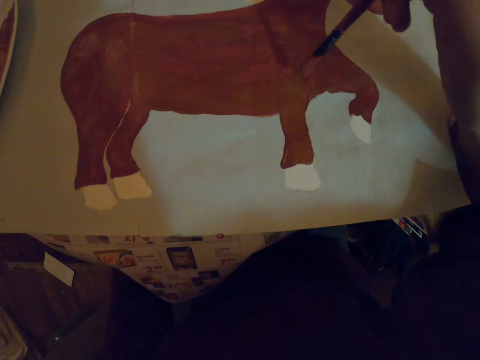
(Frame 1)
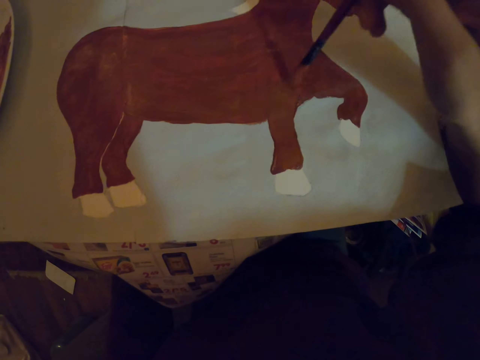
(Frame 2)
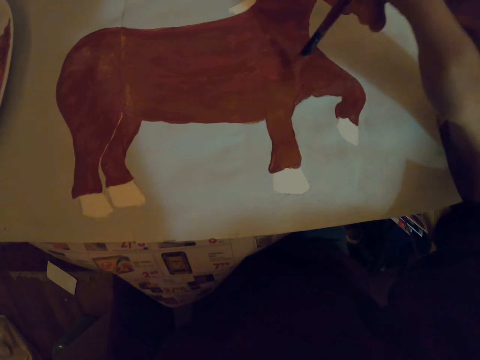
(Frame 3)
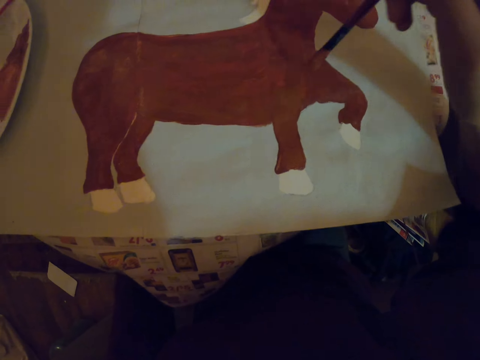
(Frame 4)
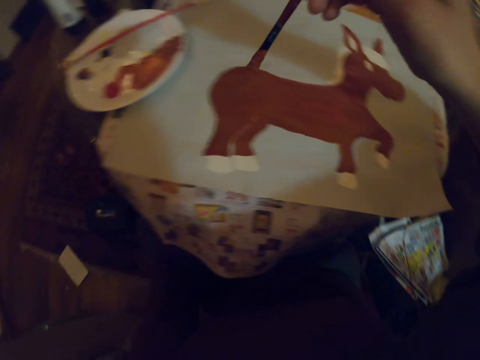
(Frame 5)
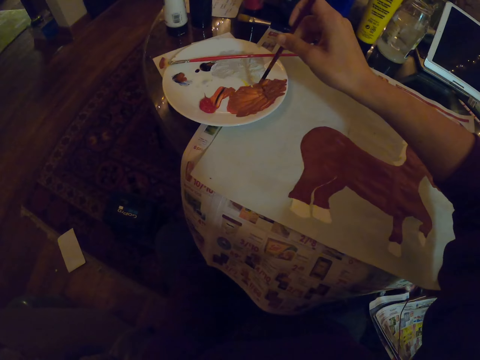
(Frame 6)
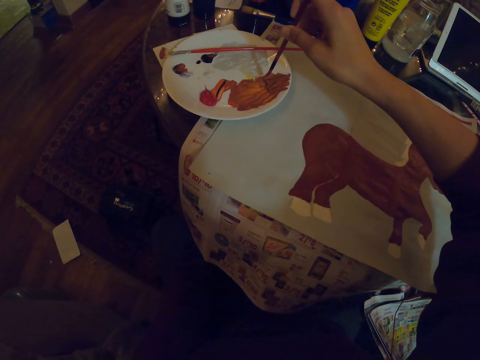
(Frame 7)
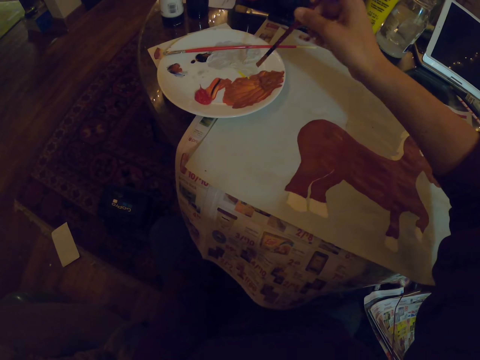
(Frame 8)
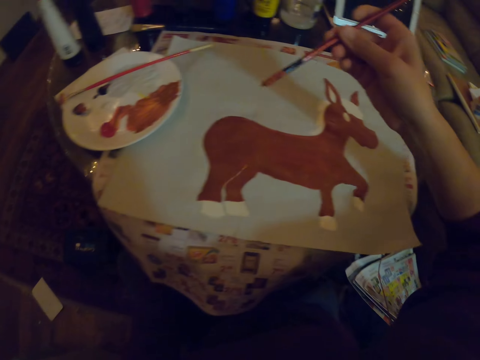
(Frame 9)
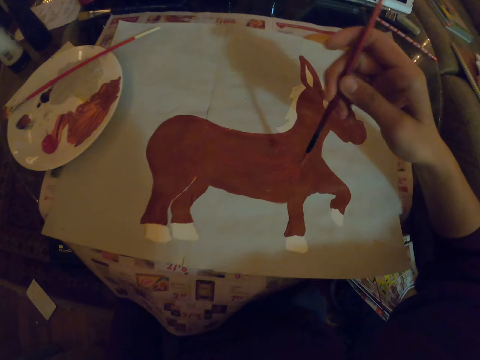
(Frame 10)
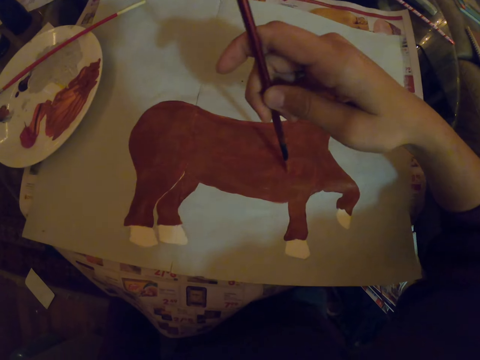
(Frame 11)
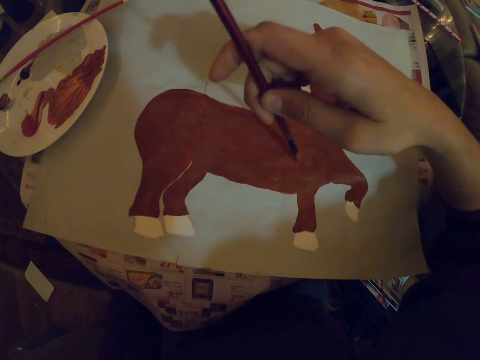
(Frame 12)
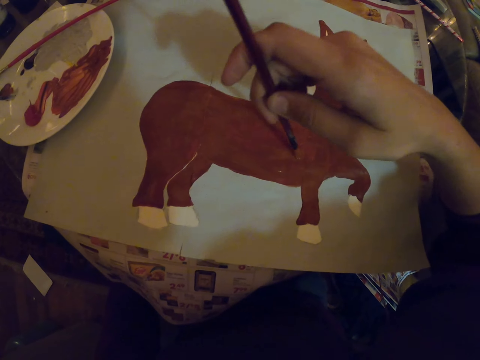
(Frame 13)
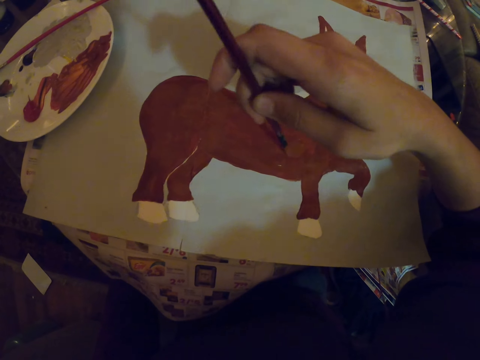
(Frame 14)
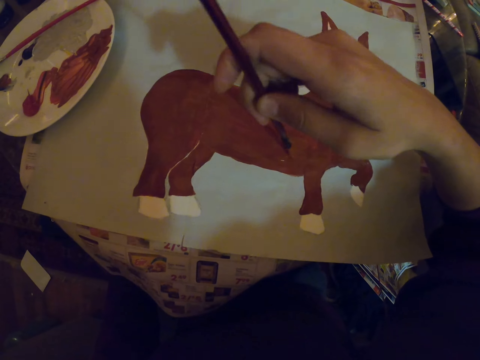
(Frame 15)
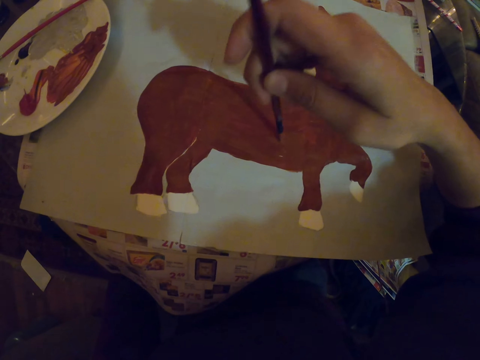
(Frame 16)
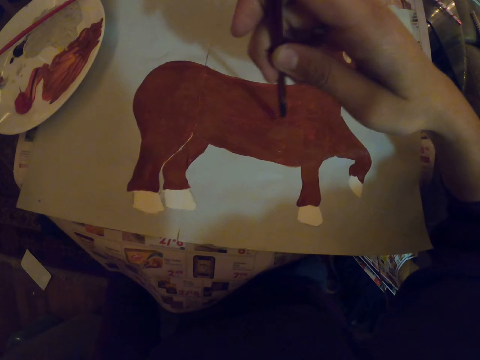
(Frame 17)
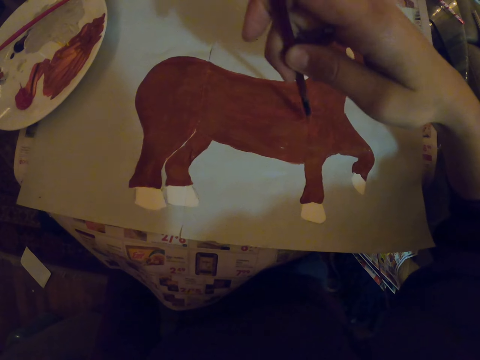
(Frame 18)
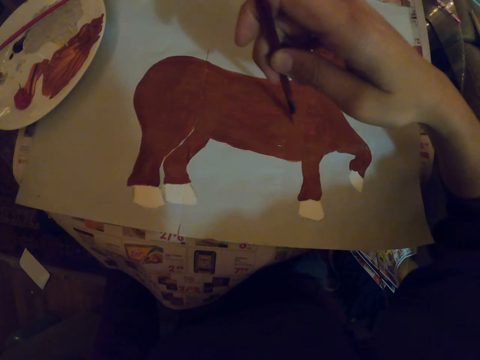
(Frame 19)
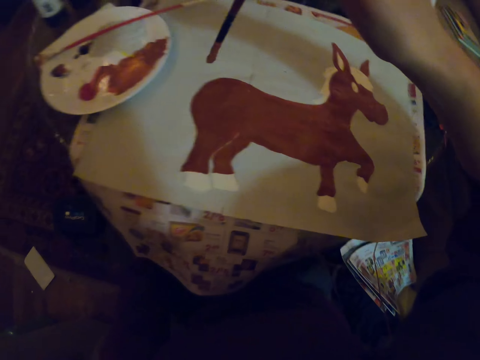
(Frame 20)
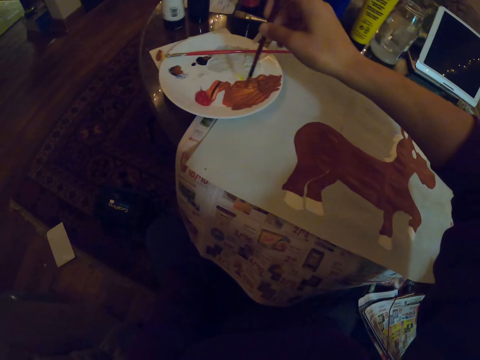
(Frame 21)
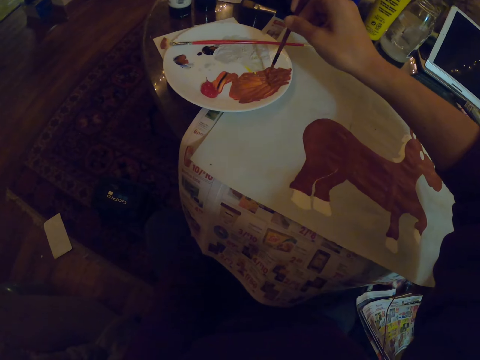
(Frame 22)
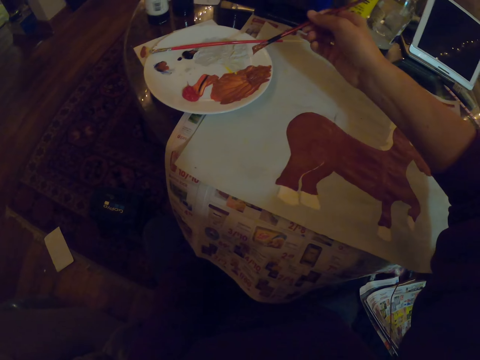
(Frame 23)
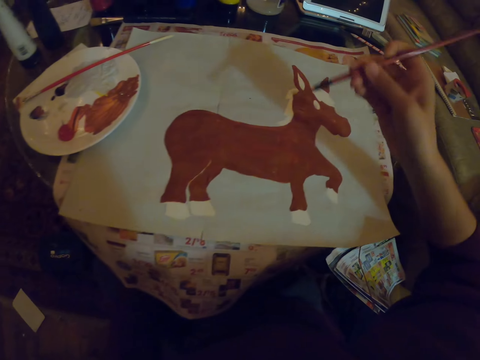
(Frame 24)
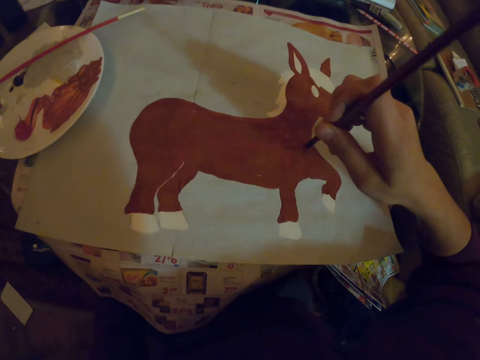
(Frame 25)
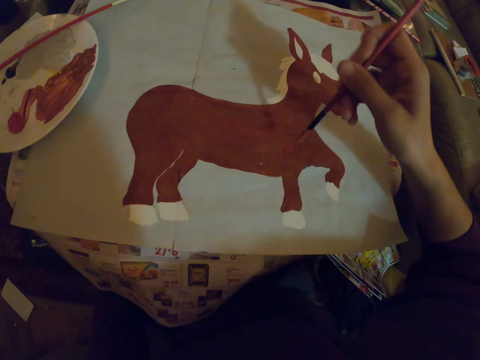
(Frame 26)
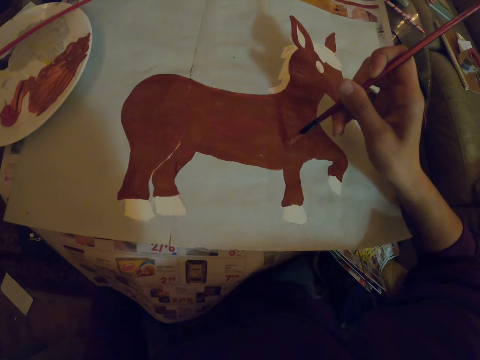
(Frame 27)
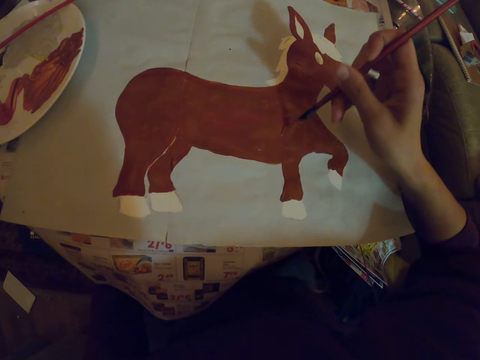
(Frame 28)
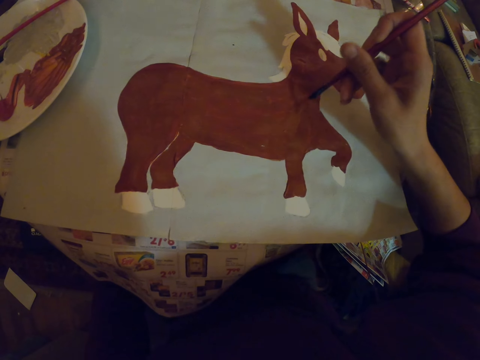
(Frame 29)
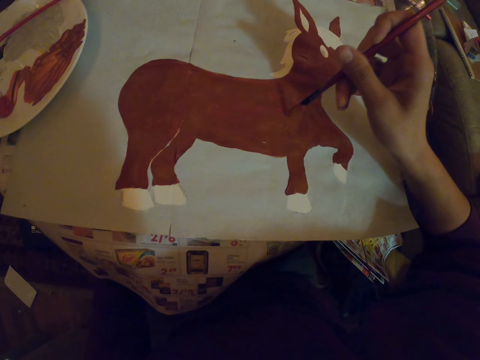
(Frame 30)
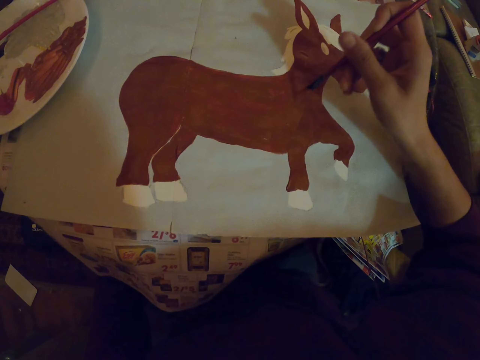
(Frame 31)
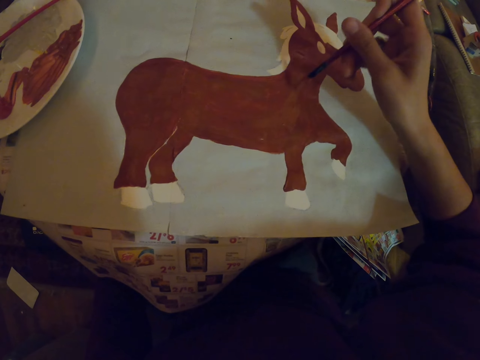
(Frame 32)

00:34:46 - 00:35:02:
The camera wearer dips an art brush in the paint. They repaint a sketch with the art brush on a paper. They dip the art brush in the paint. They repaint the sketch with the art brush on the paper.

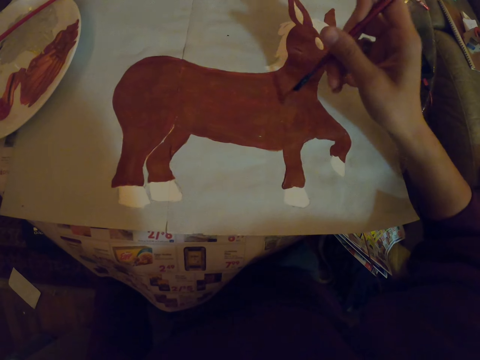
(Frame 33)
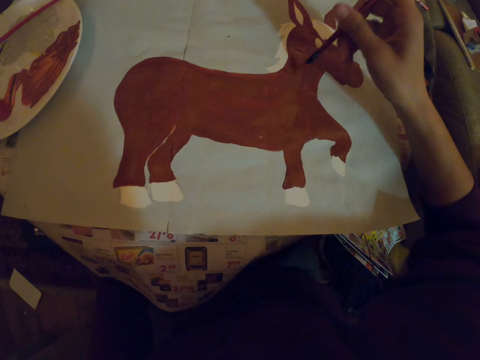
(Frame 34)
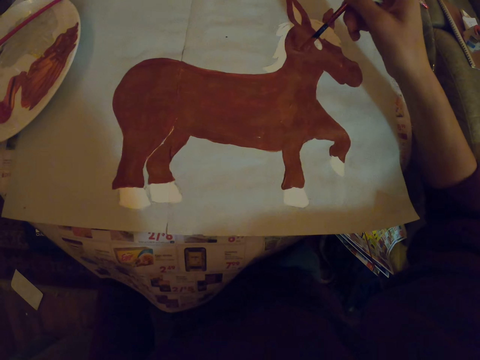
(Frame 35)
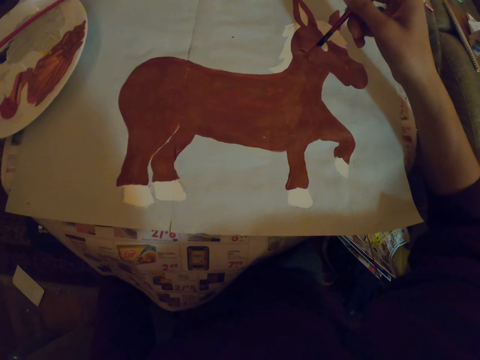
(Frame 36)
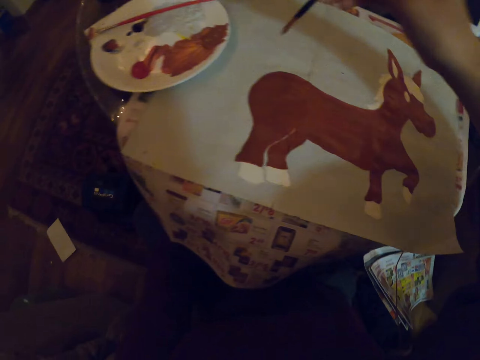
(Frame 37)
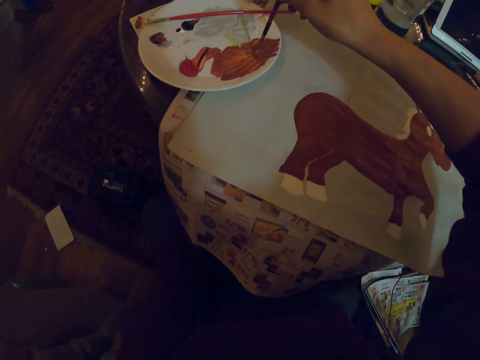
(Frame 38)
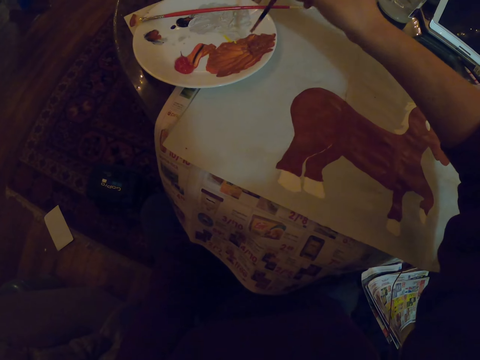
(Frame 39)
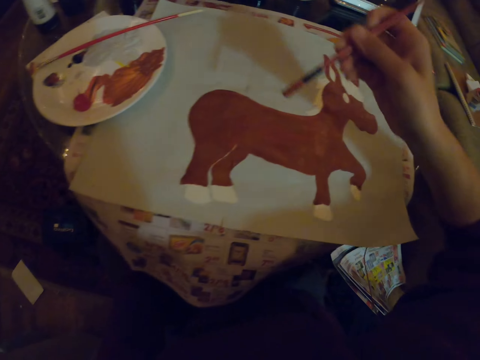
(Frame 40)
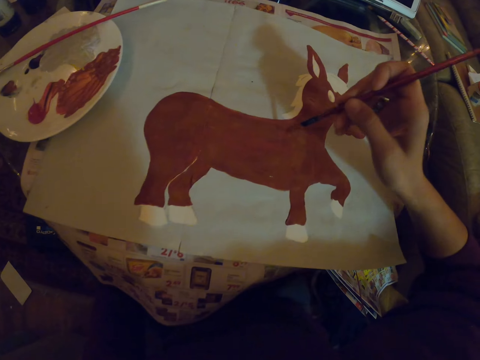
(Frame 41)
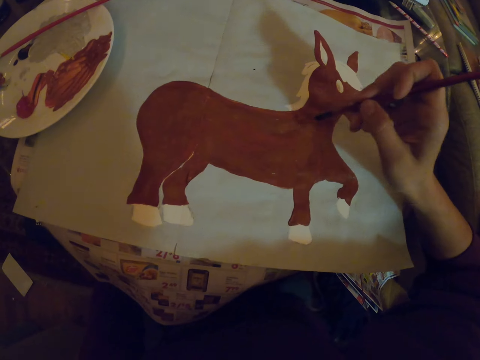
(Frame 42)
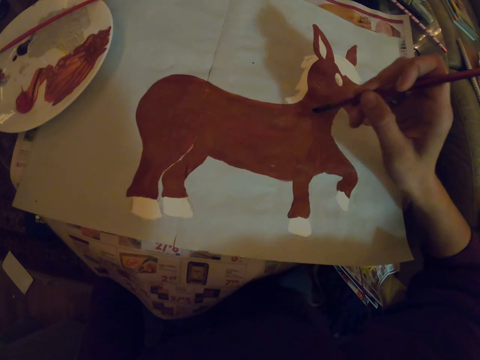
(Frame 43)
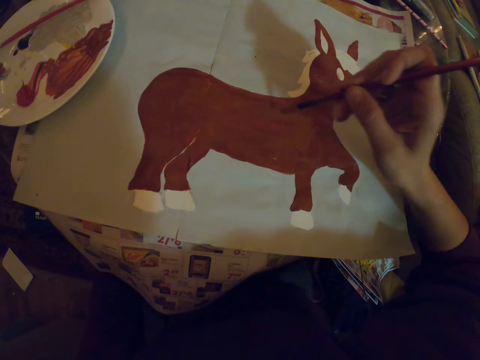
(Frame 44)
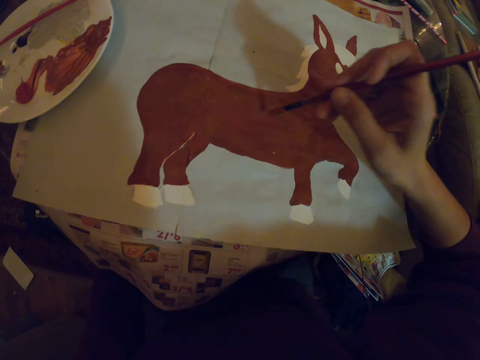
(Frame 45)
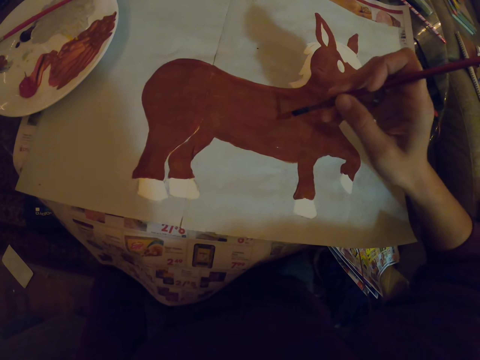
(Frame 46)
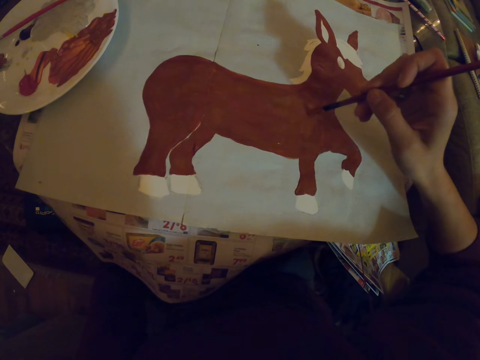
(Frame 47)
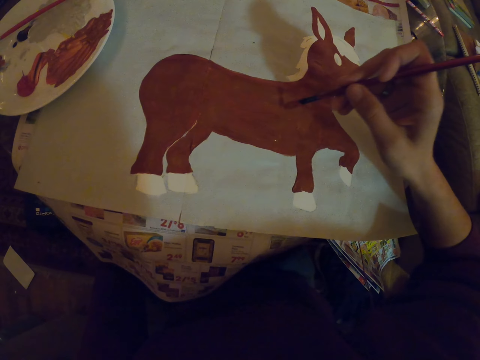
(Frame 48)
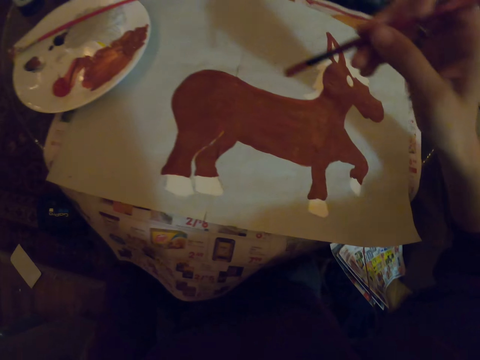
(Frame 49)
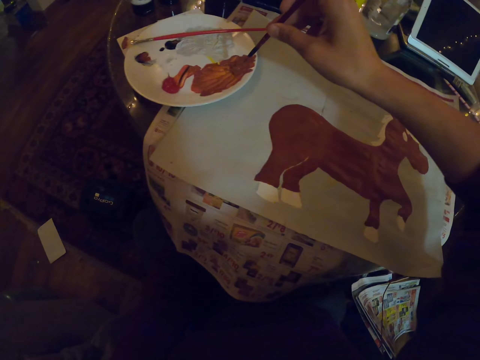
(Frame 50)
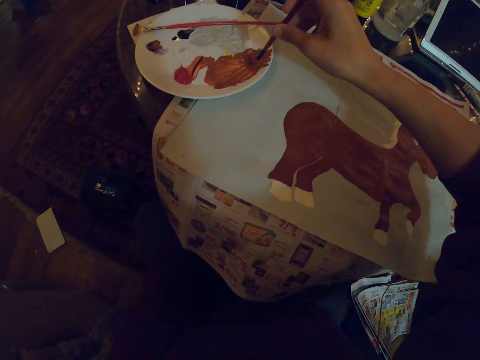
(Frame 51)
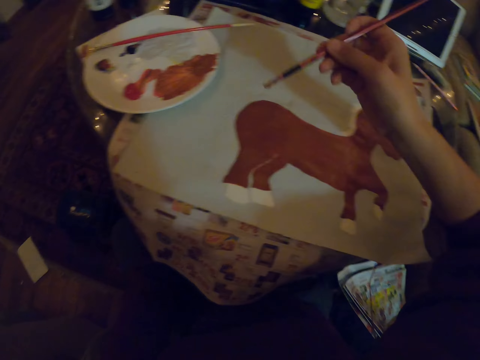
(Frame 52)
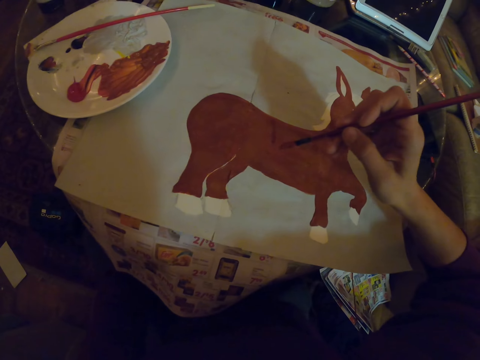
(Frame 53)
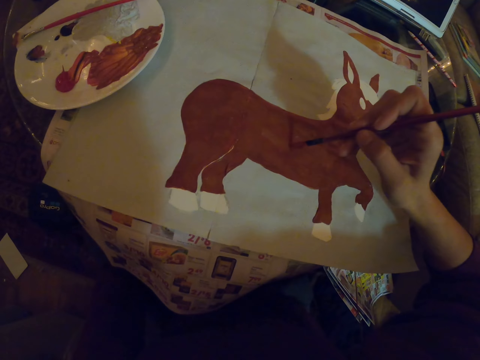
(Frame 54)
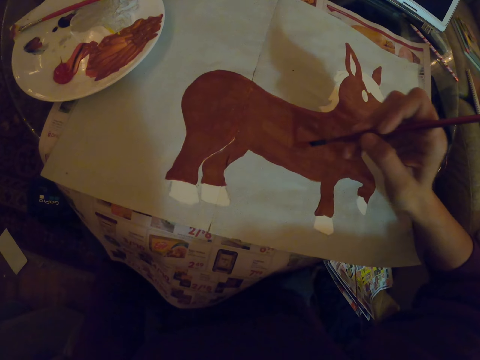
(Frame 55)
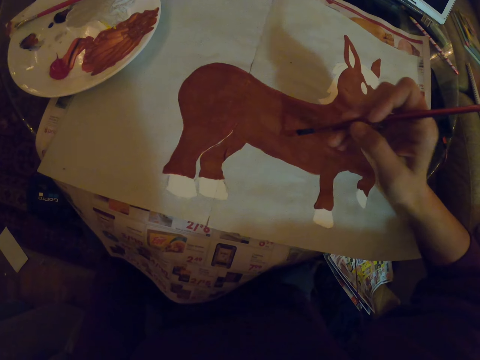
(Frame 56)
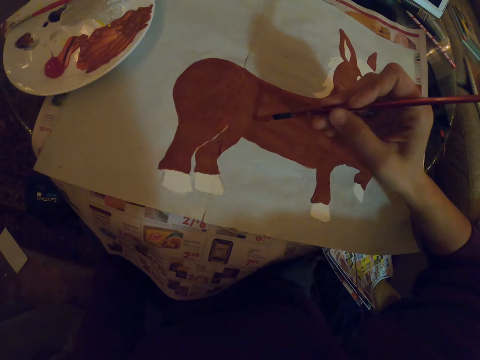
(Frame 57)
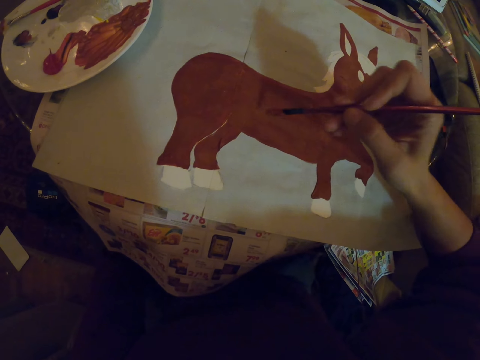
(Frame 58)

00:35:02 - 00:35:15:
The camera wearer dips an art brush in the paint. They repaint a sketch with the art brush on a paper. They dip the art brush in the paint. They repaint the sketch with the art brush on the paper.
